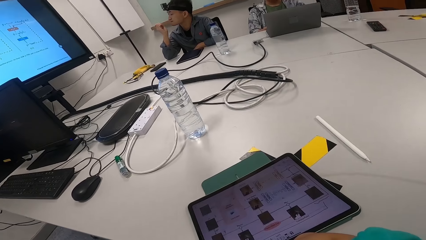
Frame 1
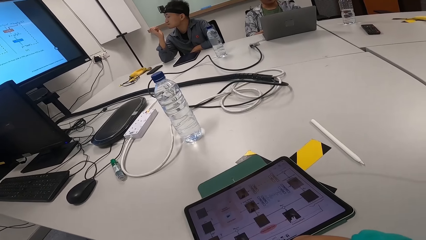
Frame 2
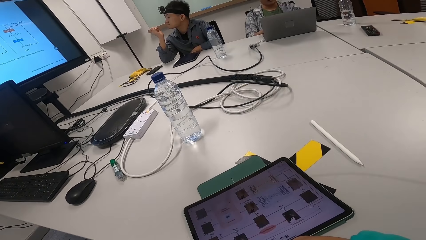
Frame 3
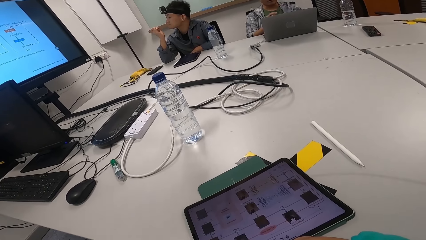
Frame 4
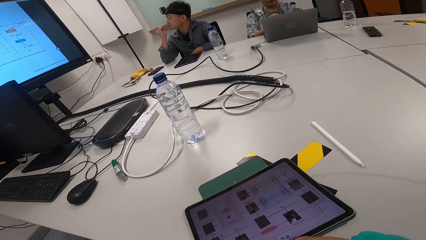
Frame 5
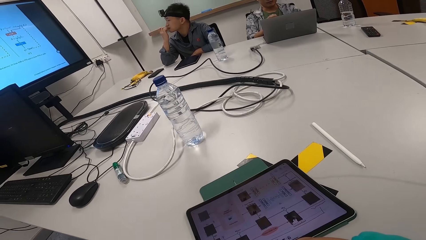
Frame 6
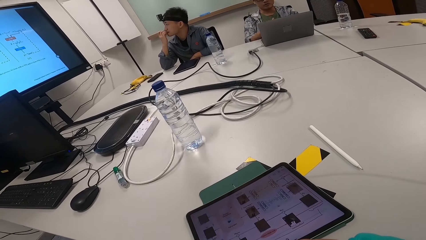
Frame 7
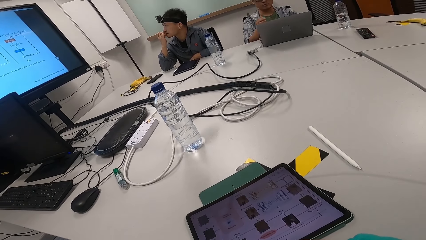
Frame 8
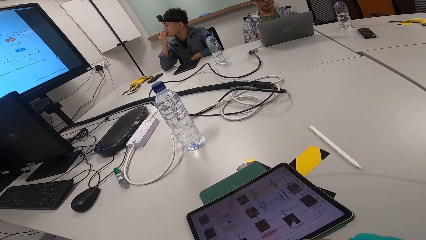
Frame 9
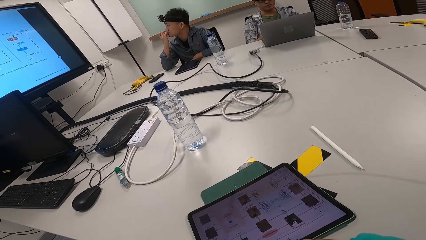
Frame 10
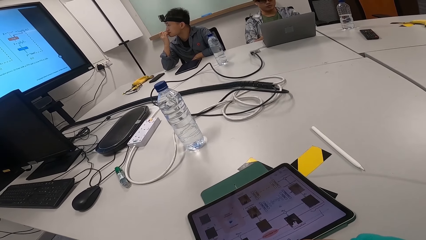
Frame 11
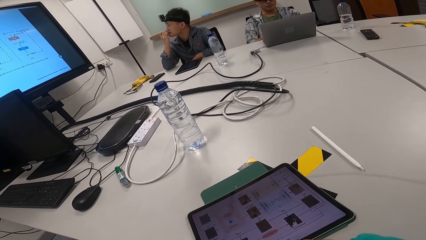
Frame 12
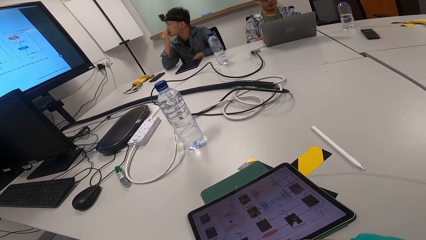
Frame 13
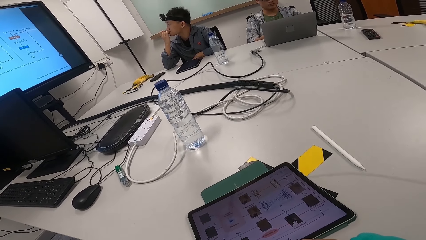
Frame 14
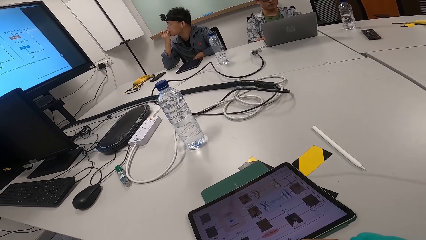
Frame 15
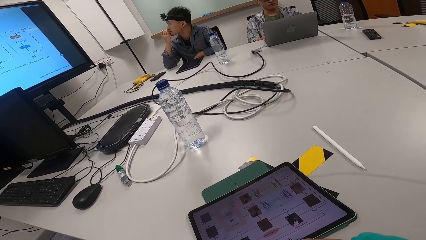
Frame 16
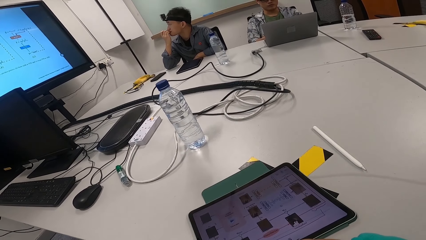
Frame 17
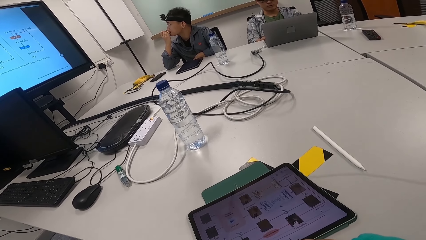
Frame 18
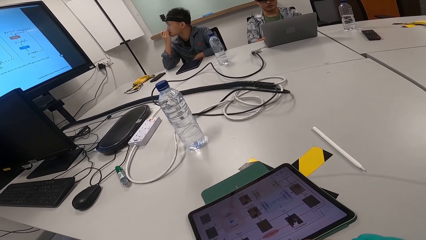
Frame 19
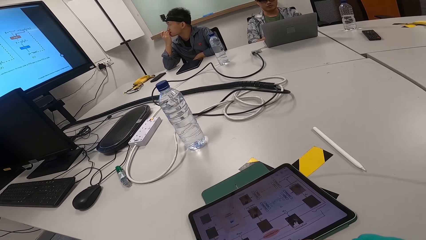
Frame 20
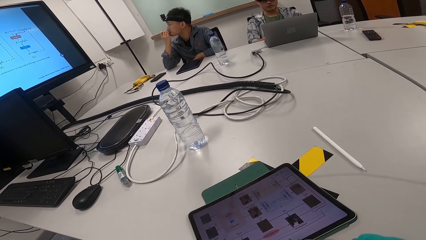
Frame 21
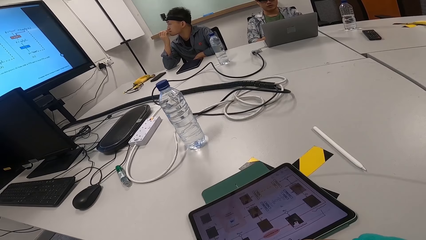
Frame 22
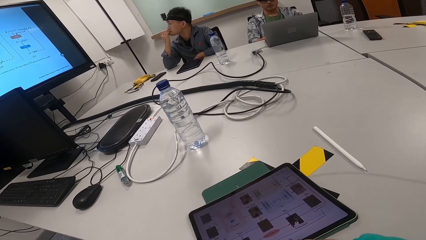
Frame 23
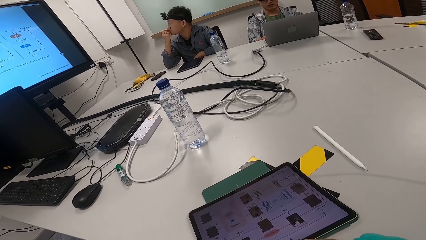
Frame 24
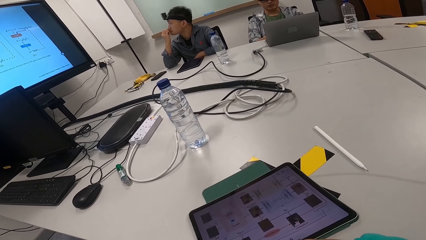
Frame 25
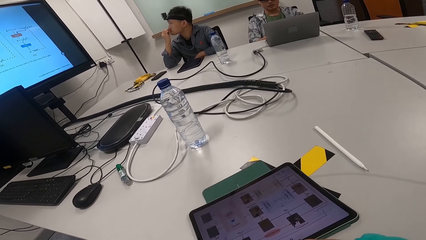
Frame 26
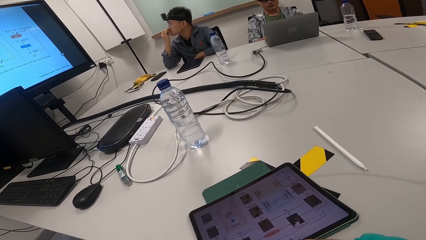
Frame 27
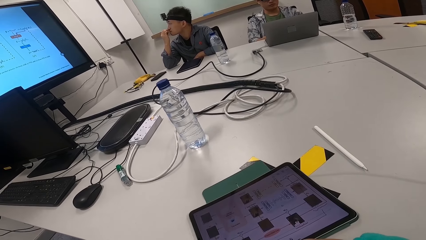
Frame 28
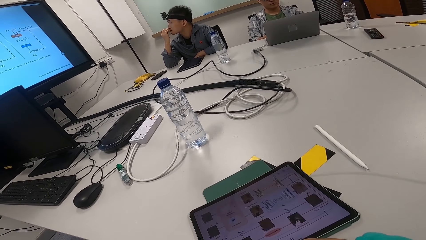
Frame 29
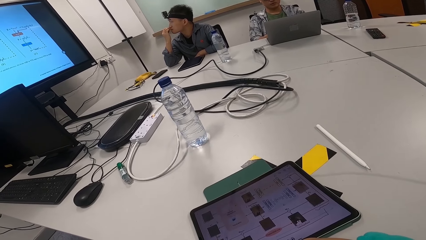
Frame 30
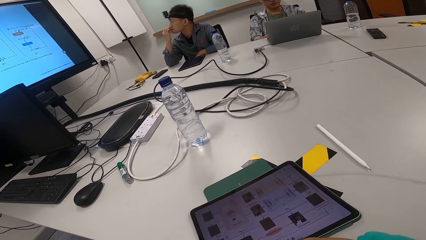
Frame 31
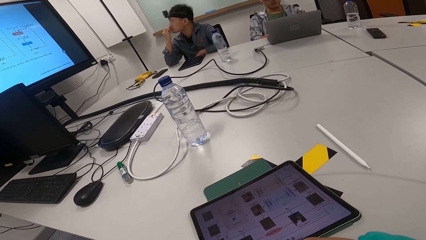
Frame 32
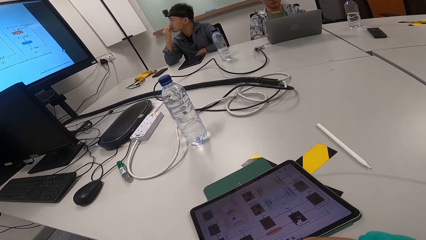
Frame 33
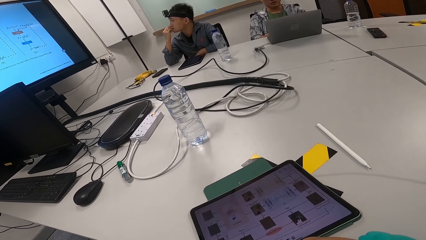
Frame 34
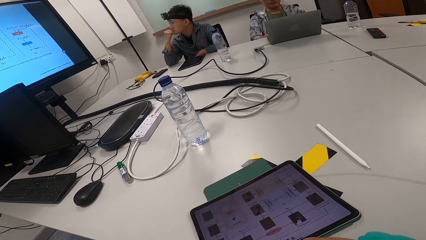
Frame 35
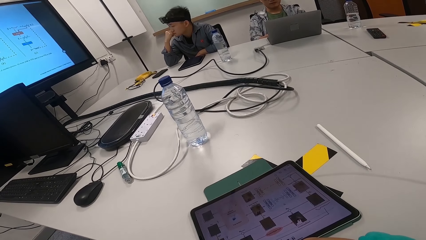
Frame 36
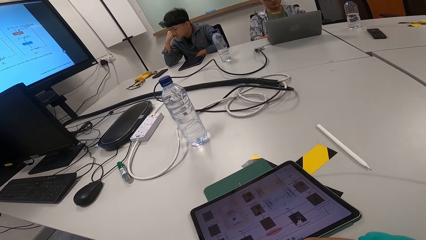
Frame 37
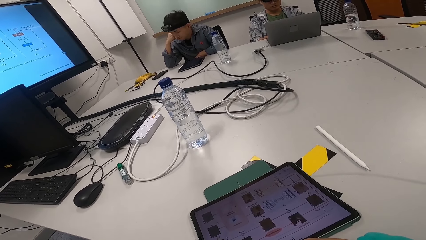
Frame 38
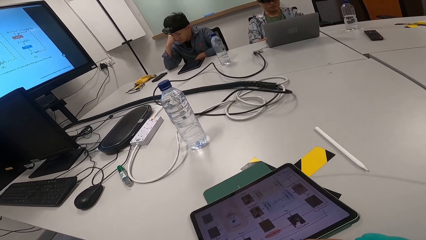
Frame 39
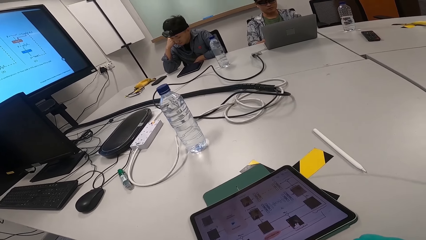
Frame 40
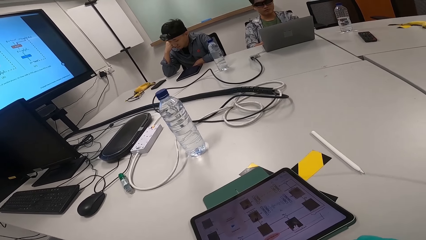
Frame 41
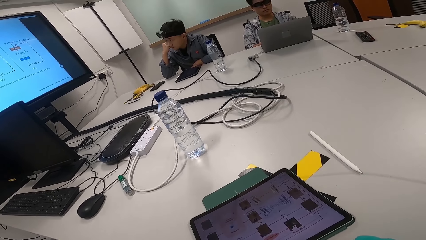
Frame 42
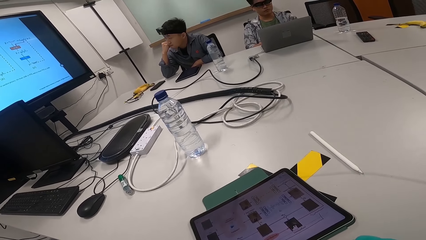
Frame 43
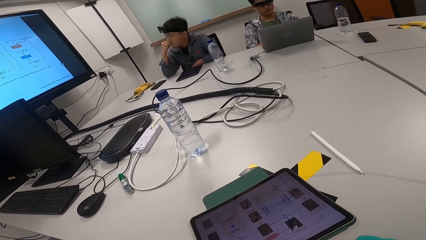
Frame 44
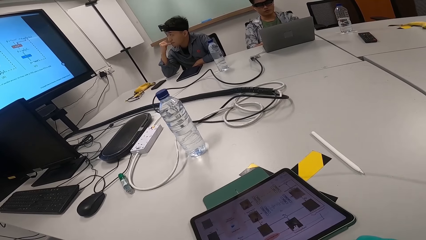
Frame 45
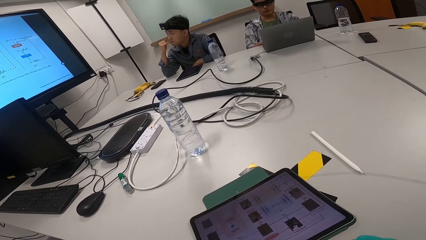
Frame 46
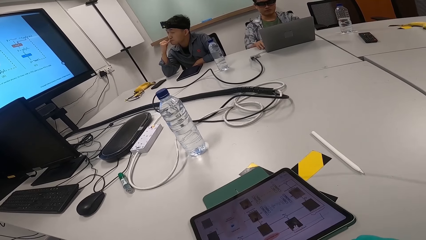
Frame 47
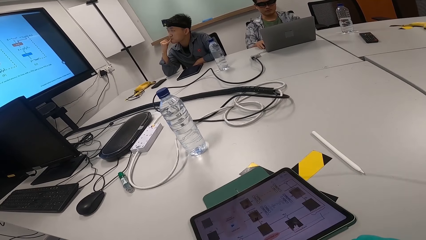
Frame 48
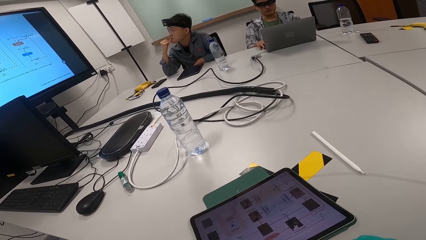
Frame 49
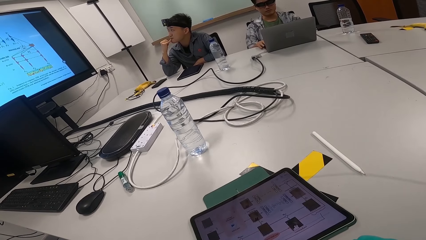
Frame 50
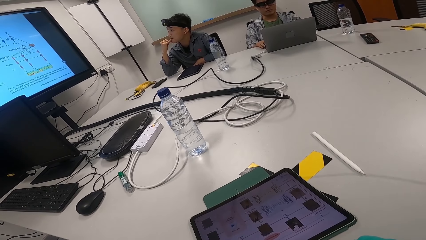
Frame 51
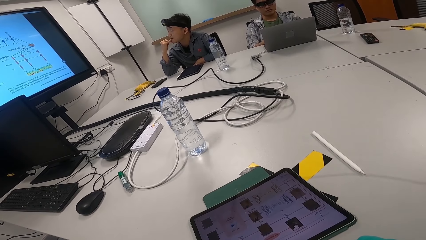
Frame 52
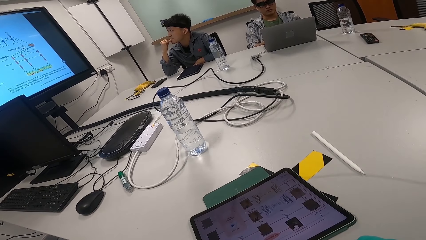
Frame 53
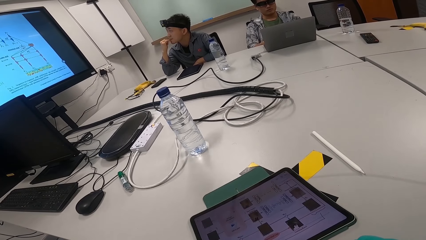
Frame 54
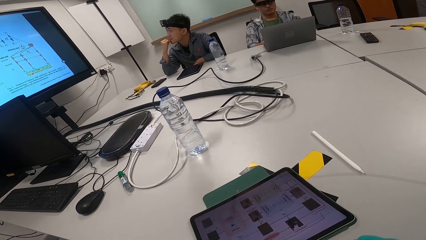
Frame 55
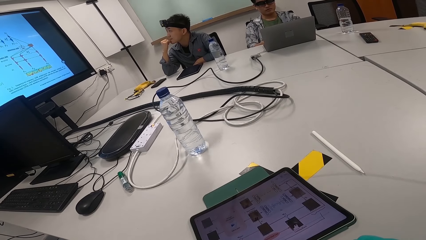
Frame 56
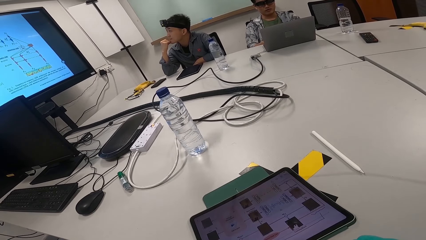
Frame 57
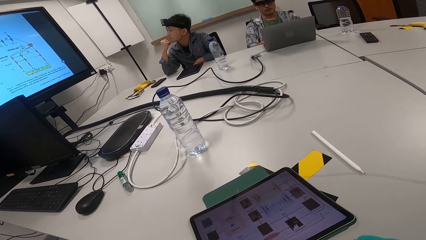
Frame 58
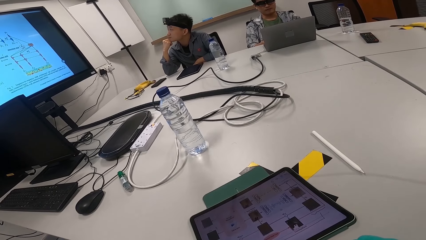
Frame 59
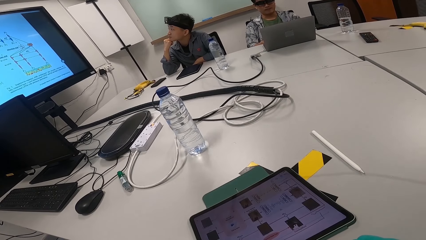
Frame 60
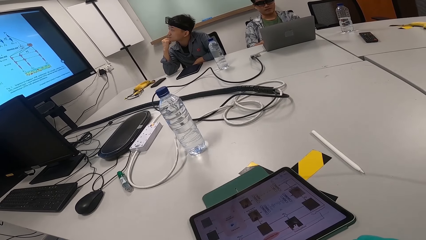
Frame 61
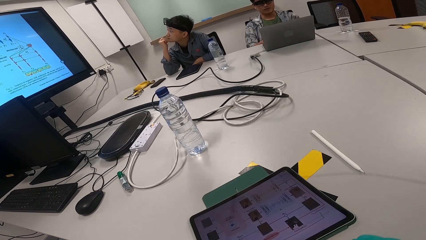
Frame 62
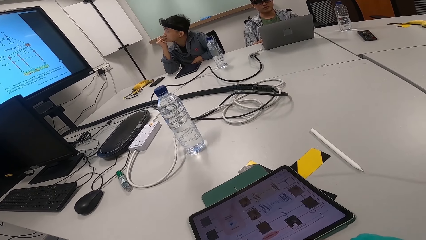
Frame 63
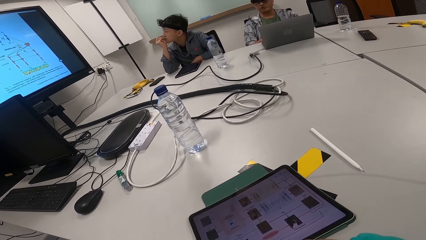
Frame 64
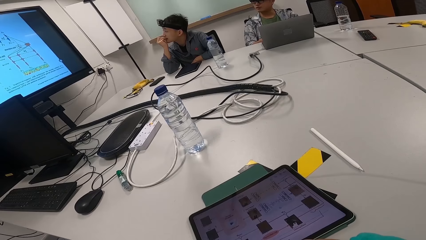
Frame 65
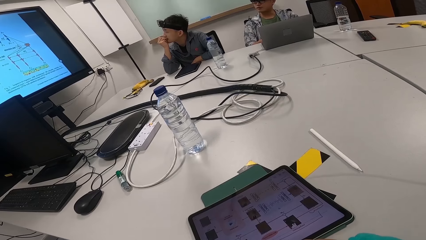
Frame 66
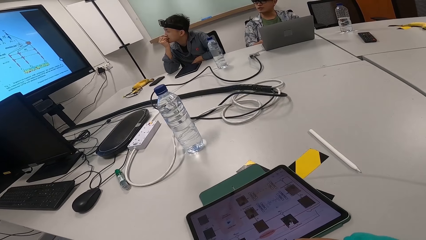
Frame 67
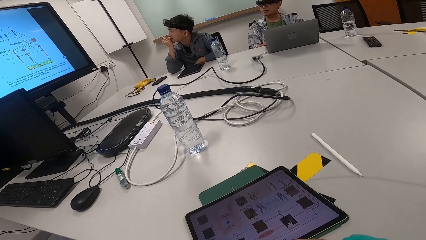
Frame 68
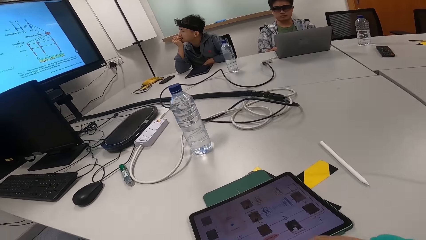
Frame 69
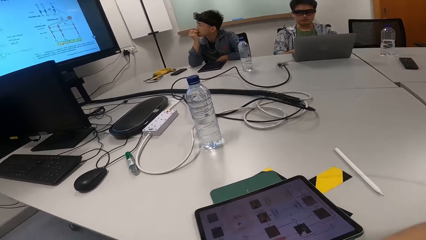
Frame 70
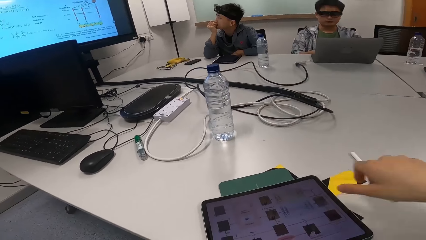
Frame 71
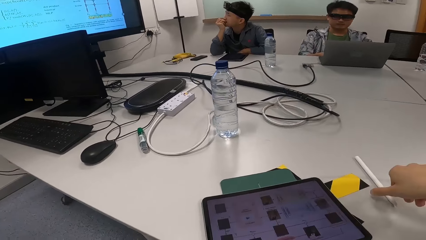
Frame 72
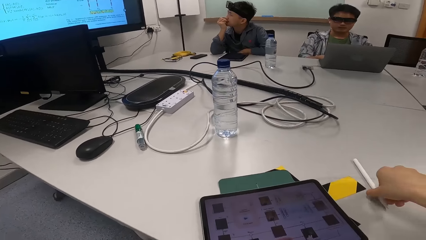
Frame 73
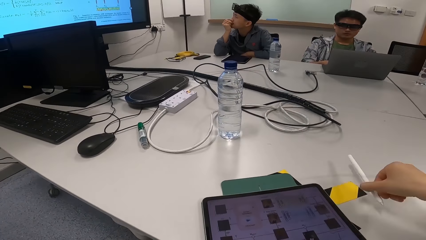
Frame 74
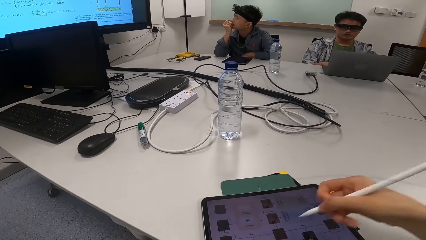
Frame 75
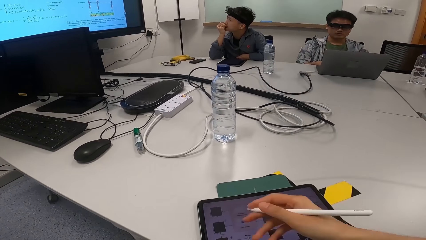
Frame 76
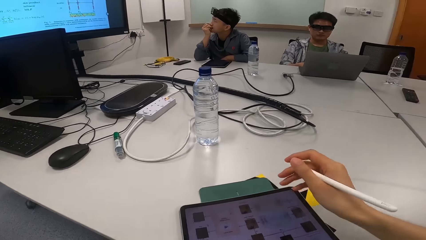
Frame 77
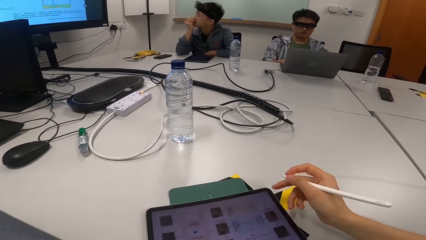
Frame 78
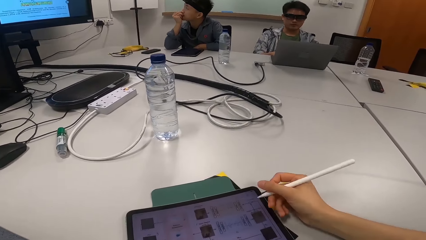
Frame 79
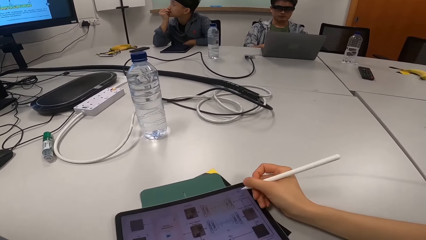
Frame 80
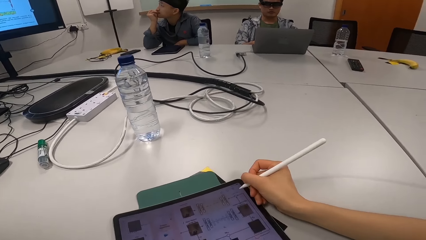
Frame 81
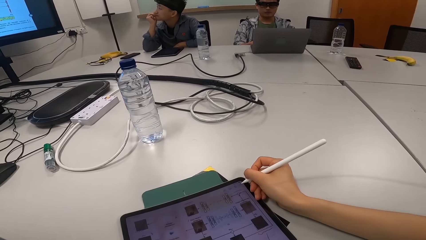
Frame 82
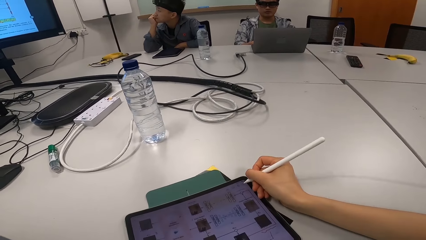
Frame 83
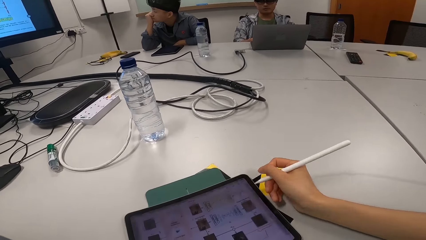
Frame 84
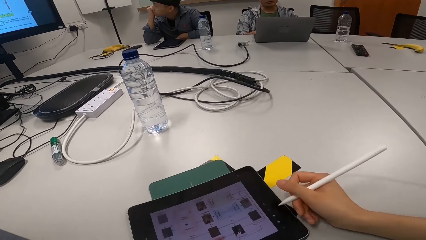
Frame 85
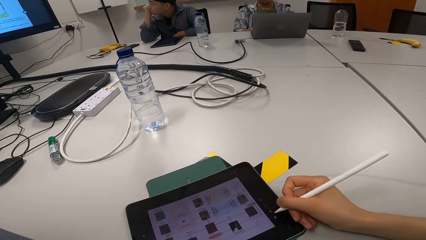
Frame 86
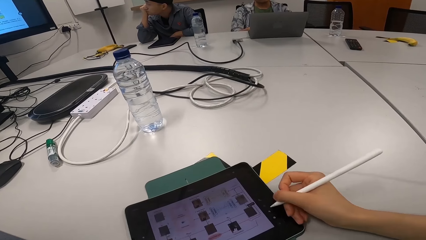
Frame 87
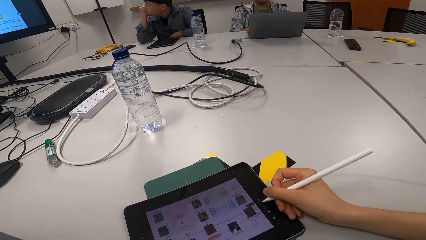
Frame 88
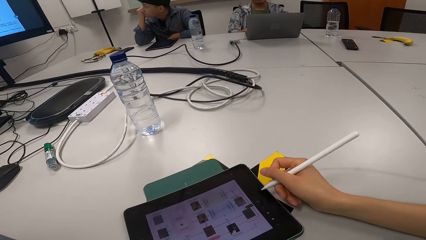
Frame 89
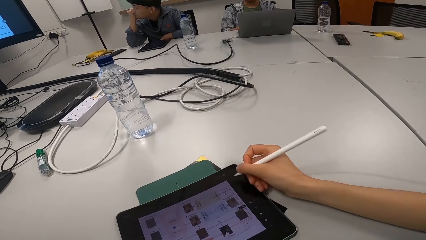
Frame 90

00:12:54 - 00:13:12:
A man converses with the camera wearer and another man. The first man looks at the screen. The camera wearer picks up a stylus pen. The first man talks to the other man and the camera wearer. The camera wearer operates the tablet with the stylus pen.
